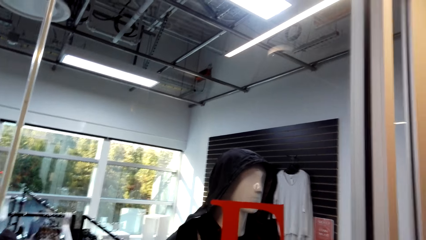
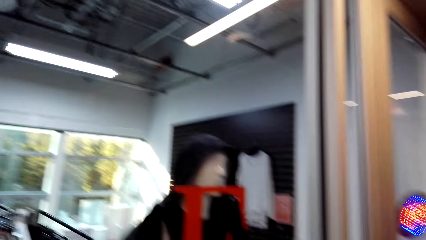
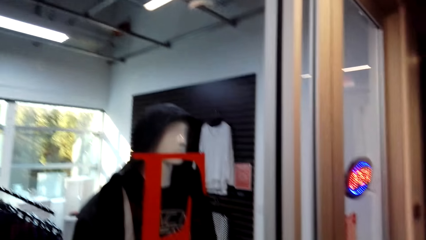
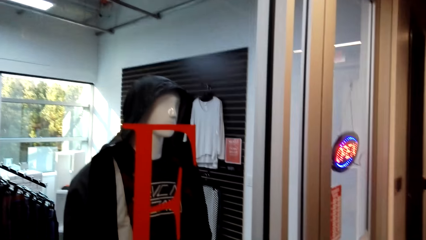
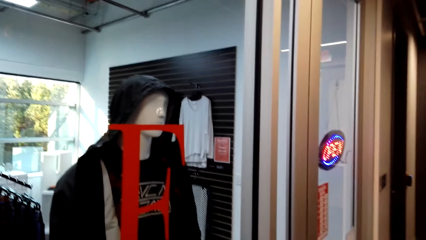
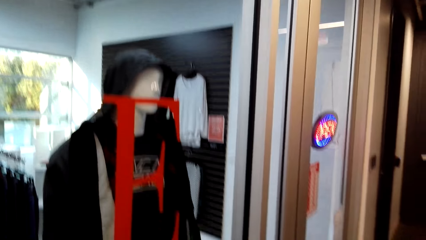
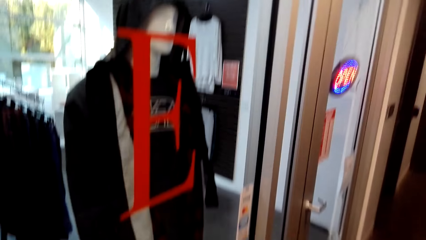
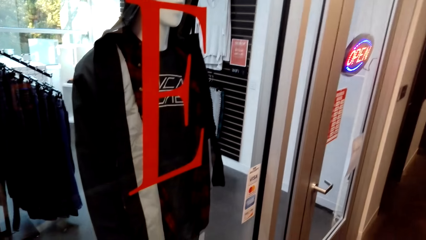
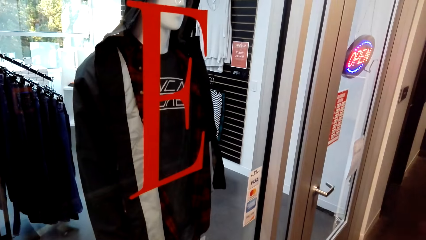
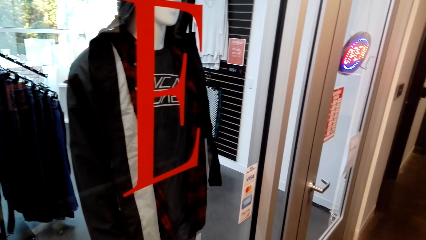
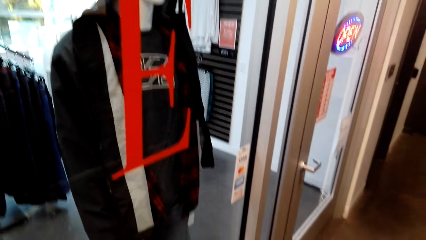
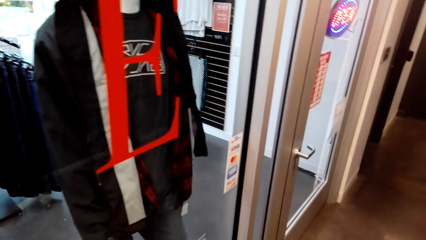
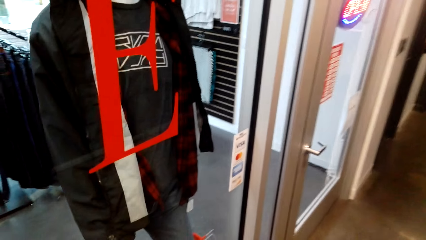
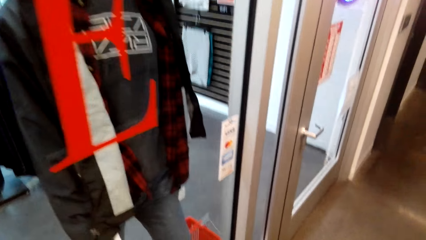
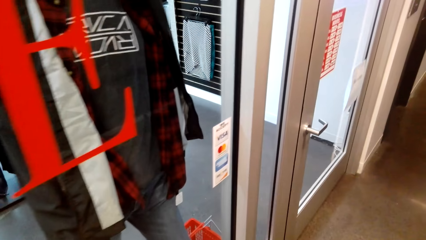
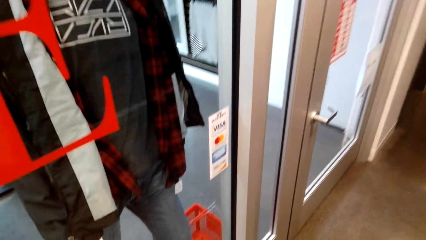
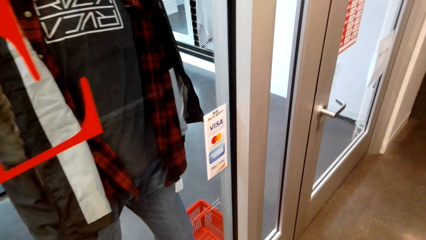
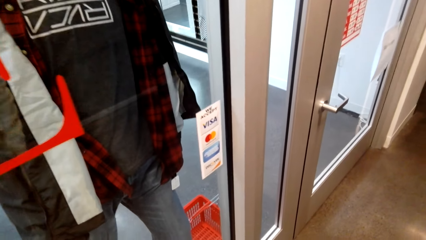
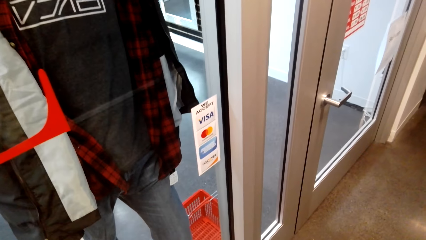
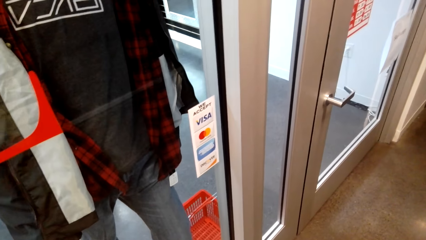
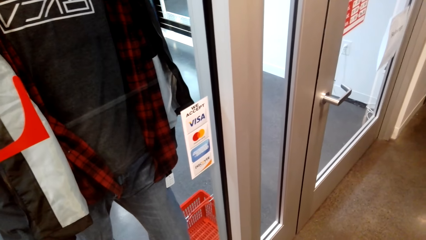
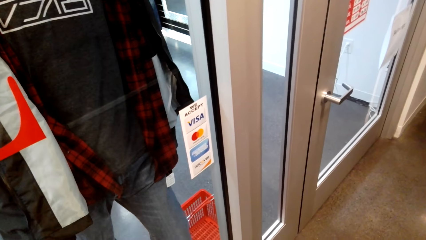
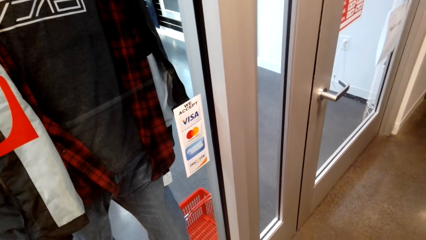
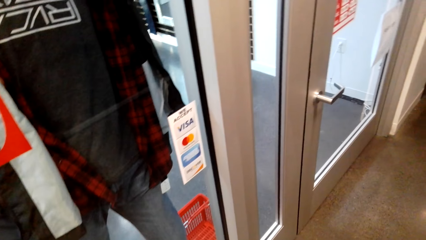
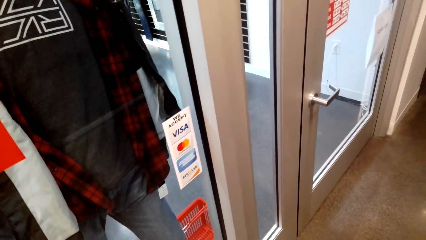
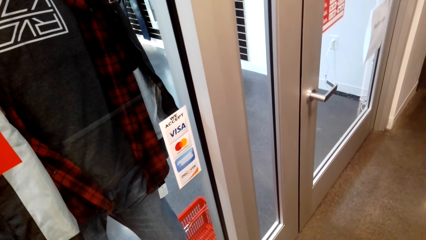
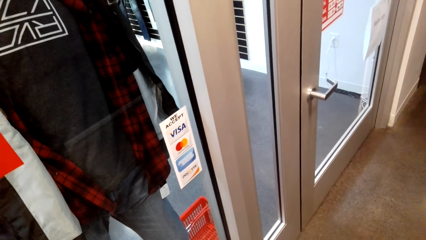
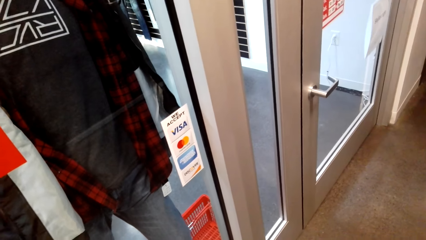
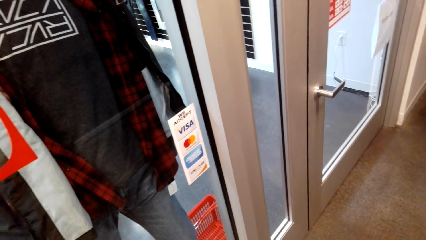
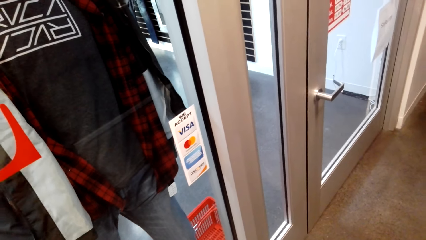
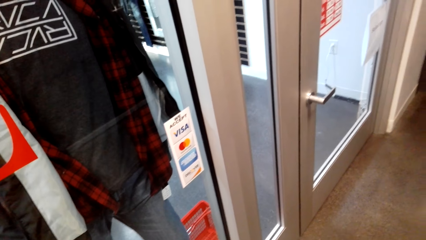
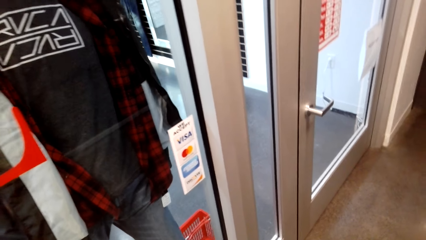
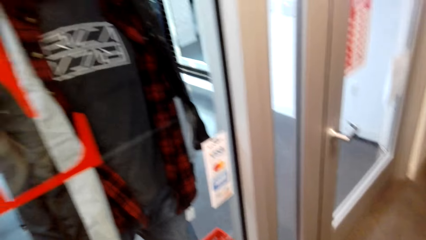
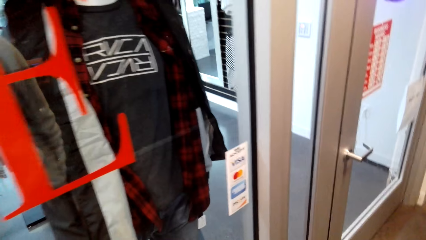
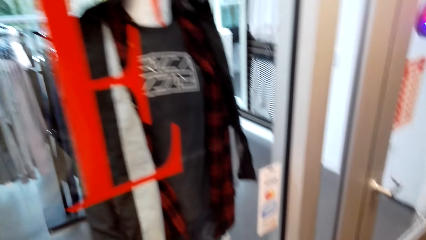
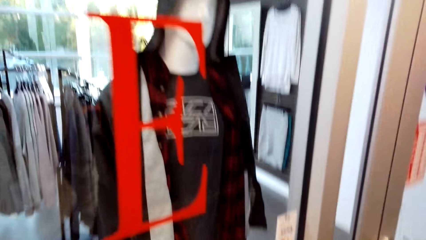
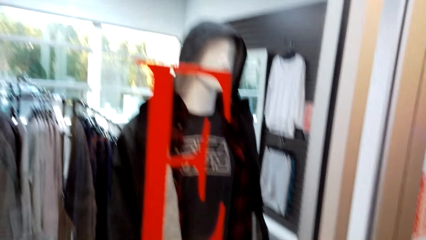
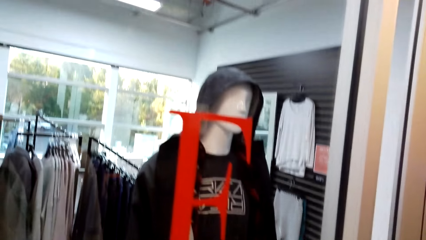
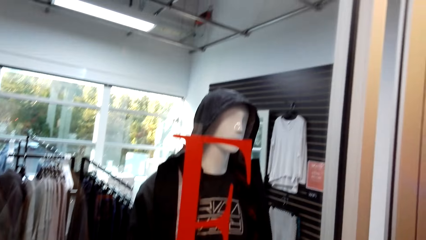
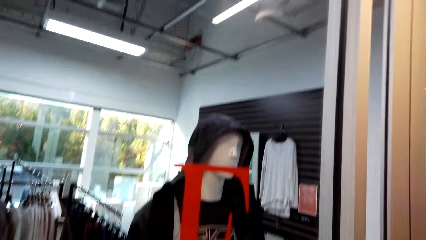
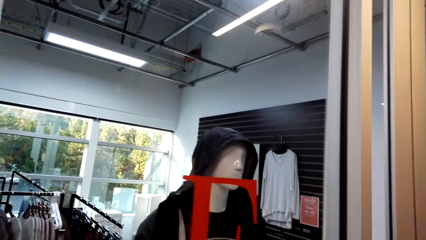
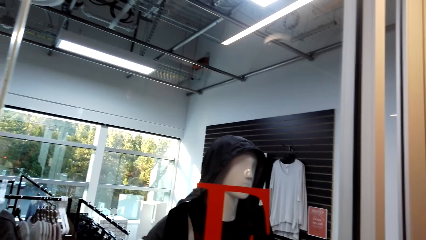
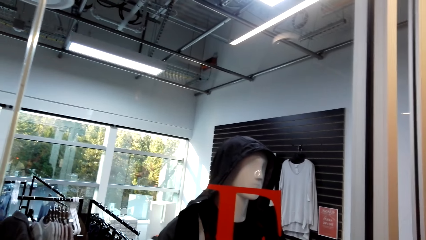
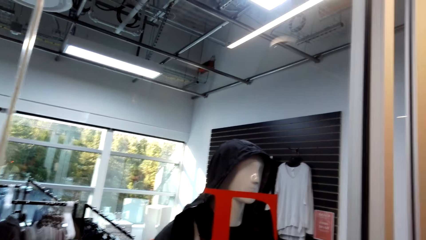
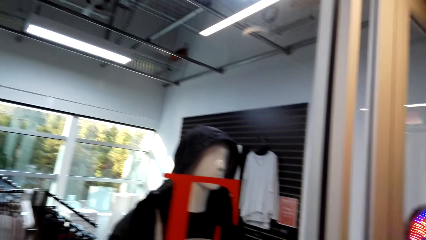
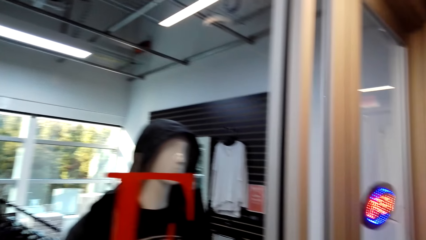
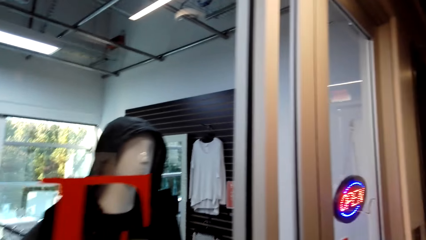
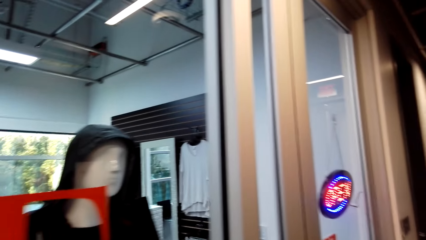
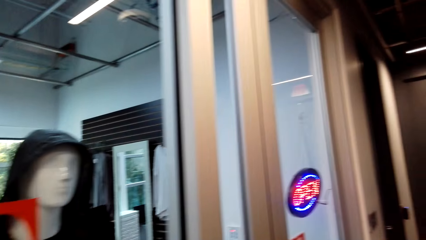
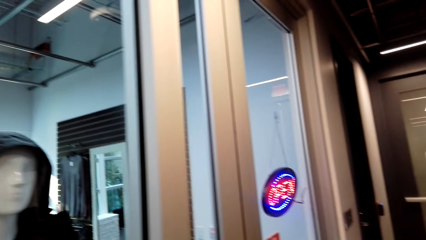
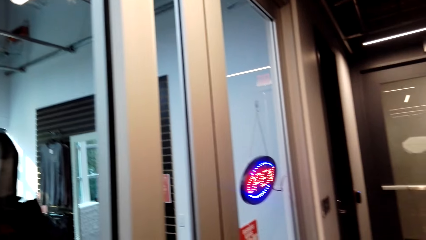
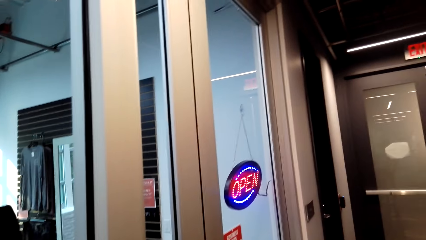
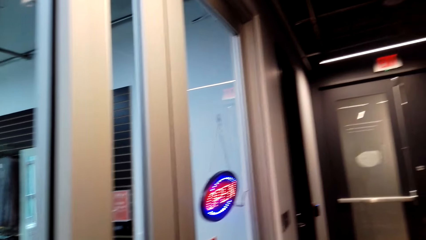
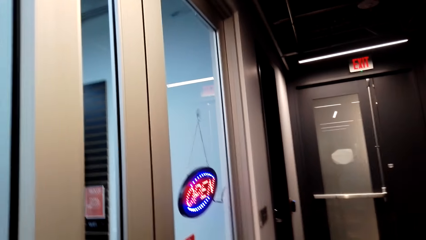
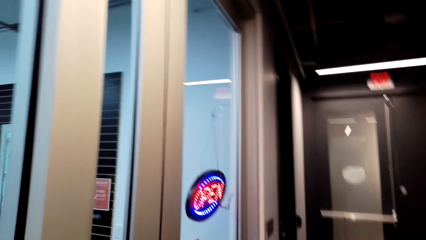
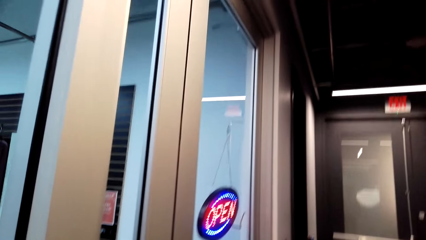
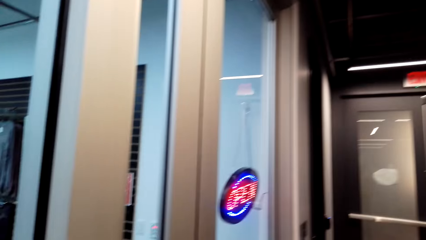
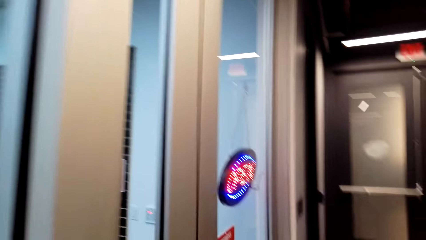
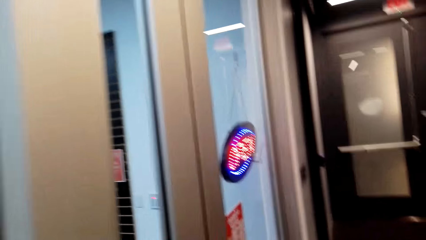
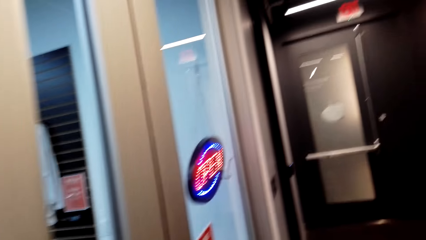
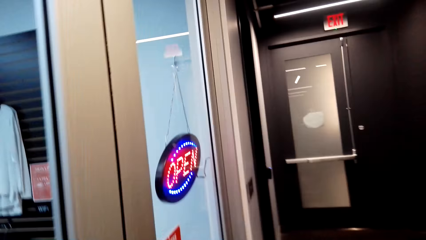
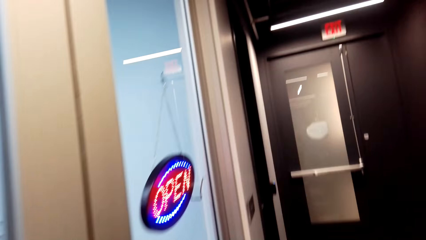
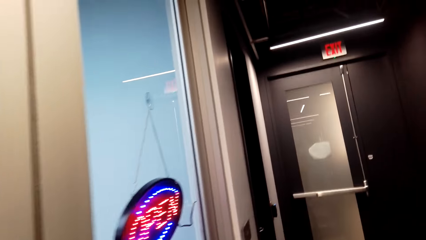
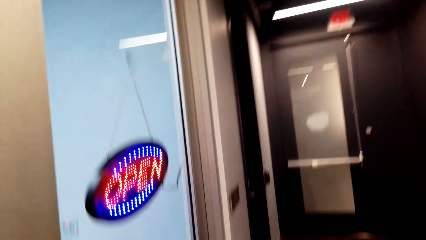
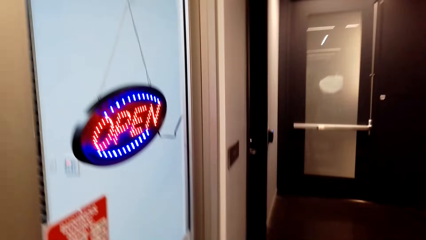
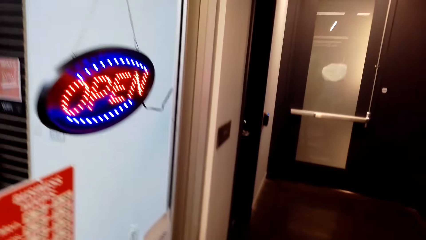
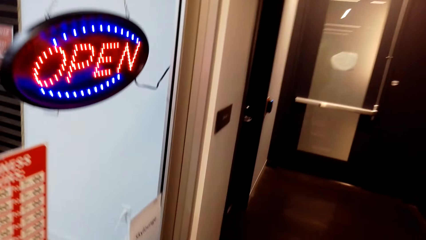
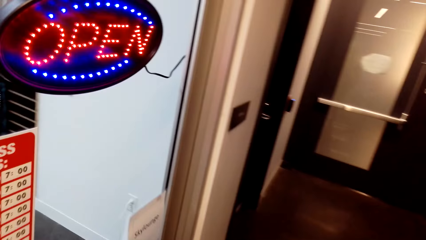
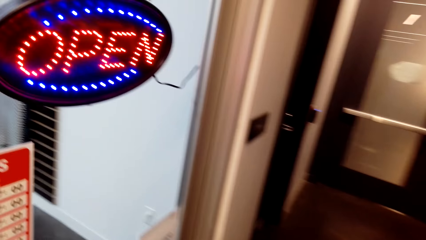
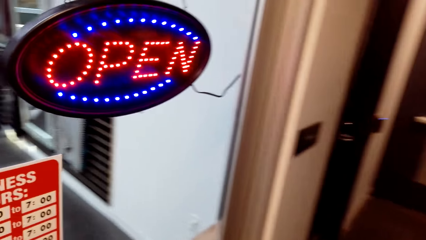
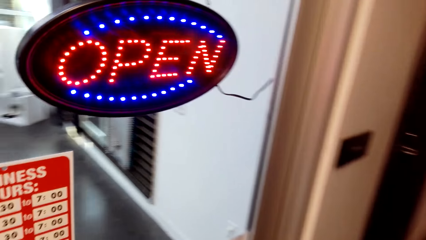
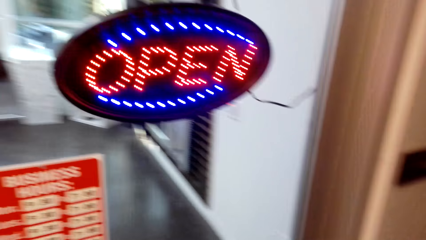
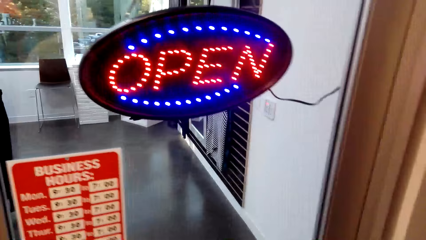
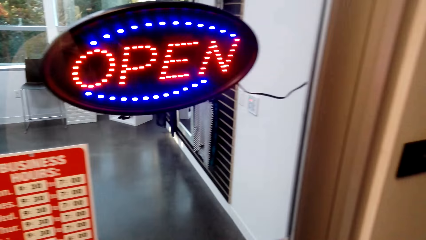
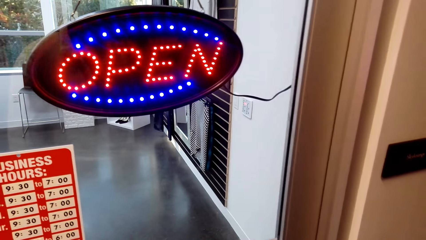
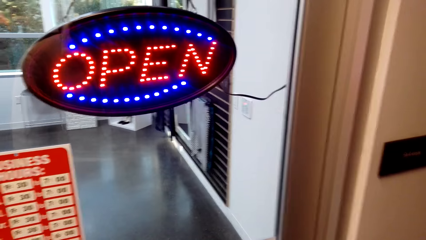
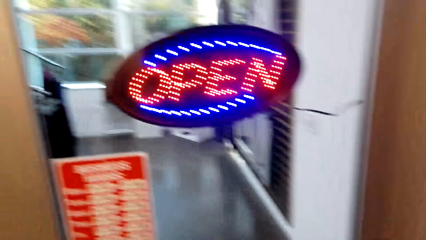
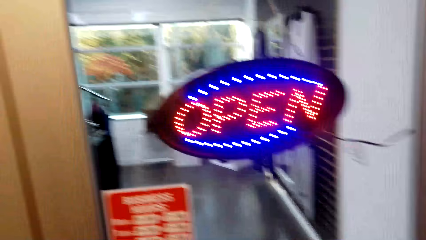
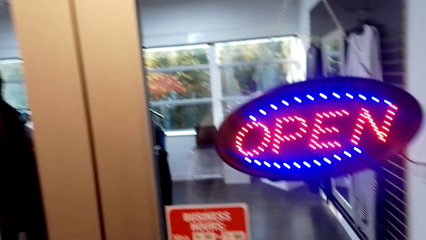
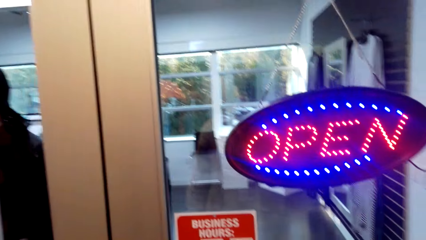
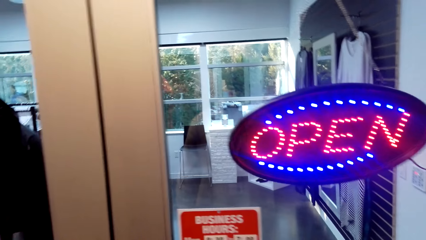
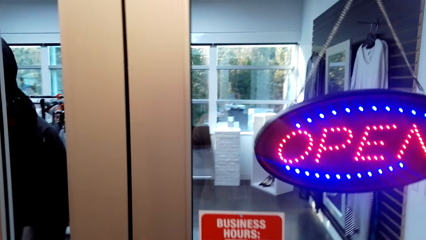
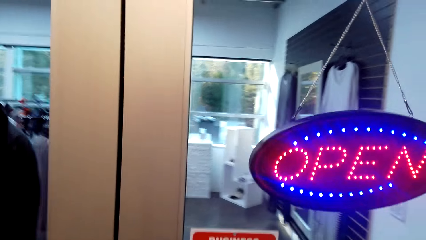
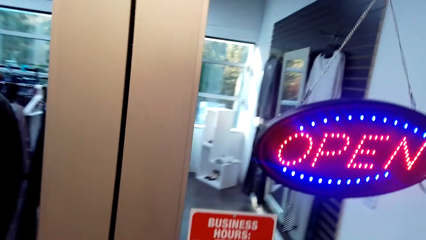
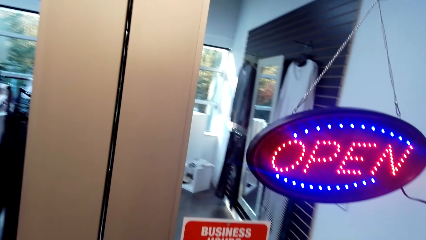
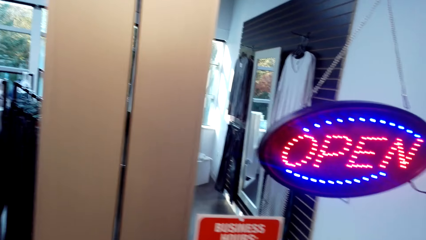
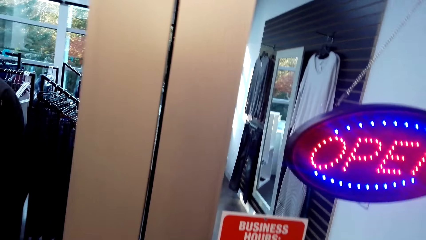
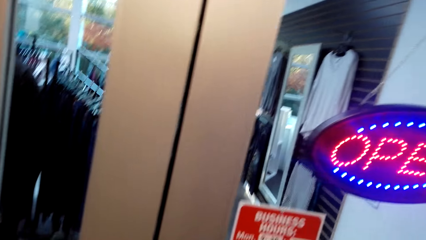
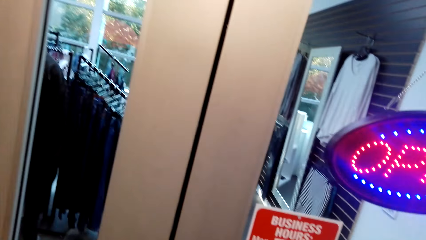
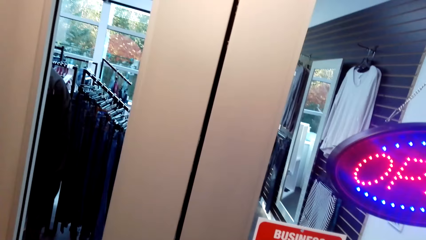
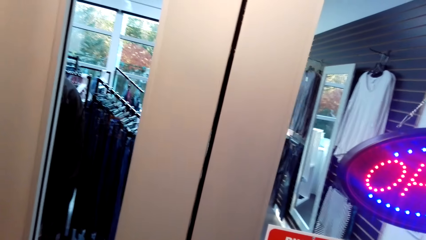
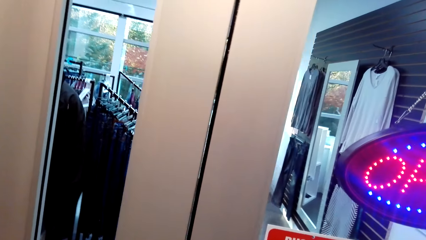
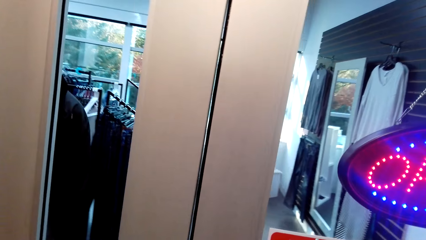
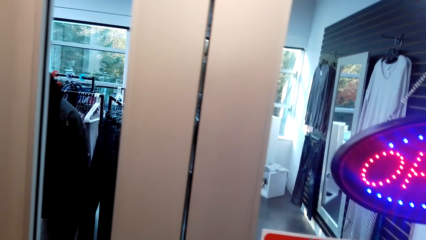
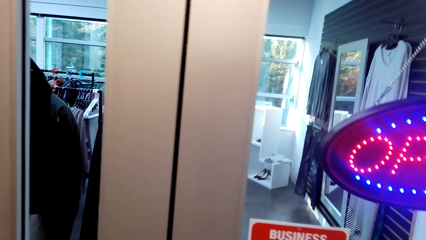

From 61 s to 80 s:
The camera wearer does window shopping. They do window shopping repeatedly.
